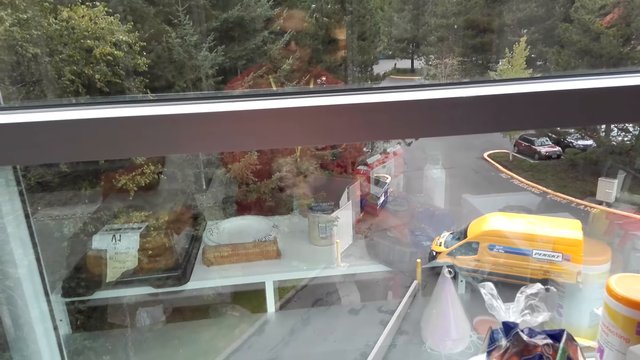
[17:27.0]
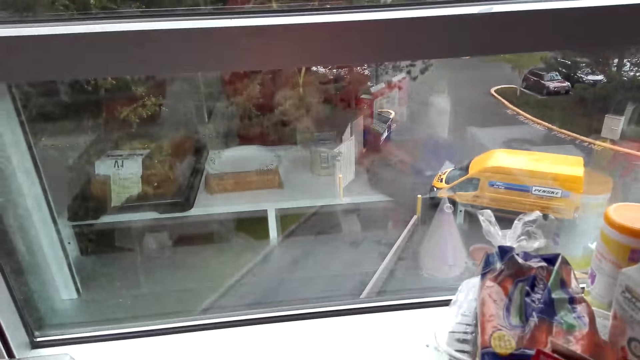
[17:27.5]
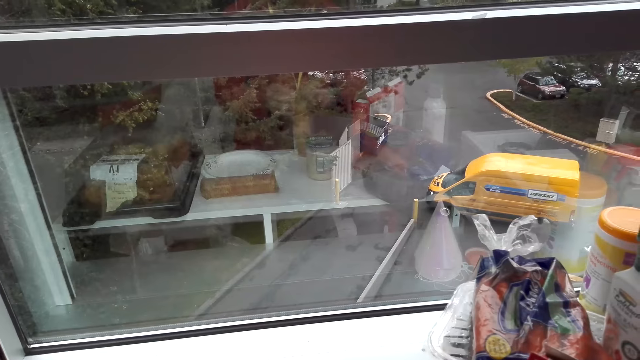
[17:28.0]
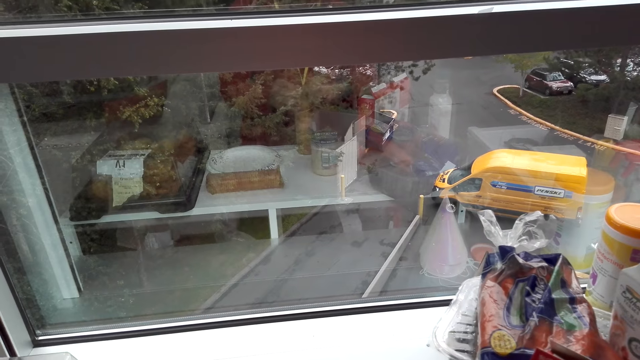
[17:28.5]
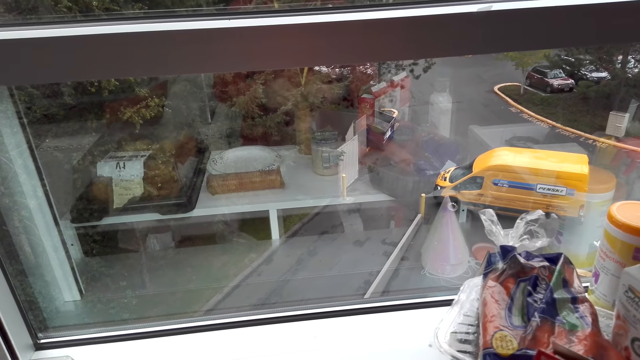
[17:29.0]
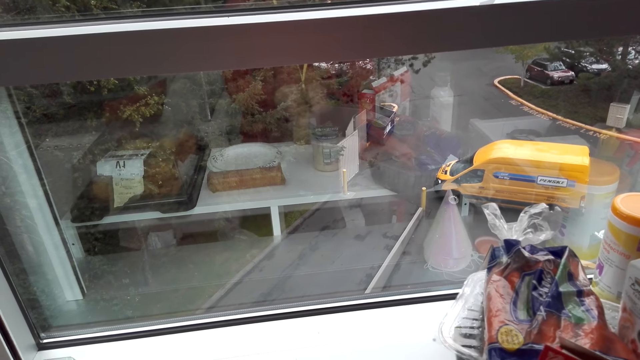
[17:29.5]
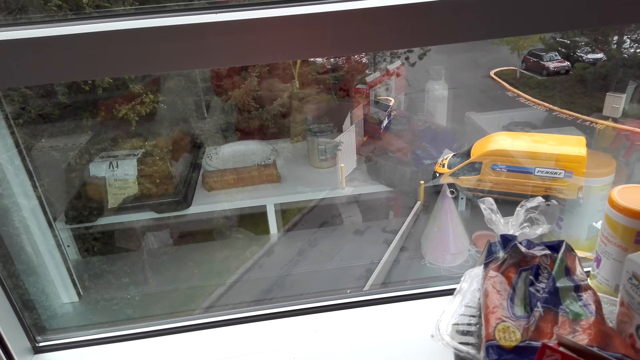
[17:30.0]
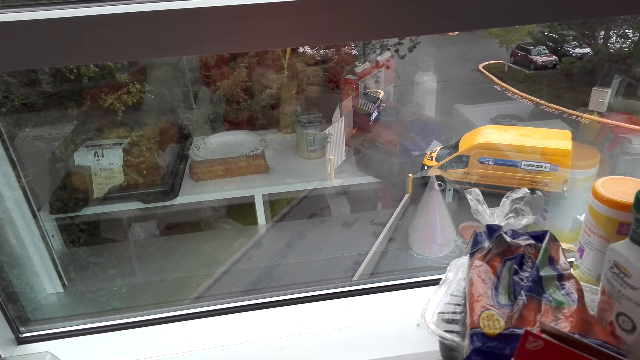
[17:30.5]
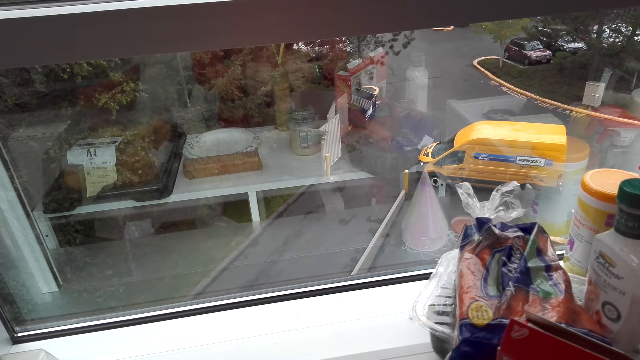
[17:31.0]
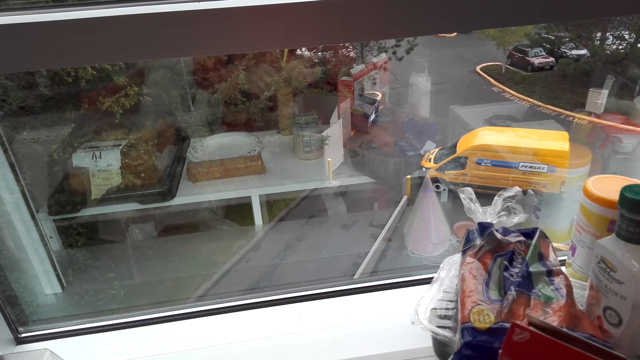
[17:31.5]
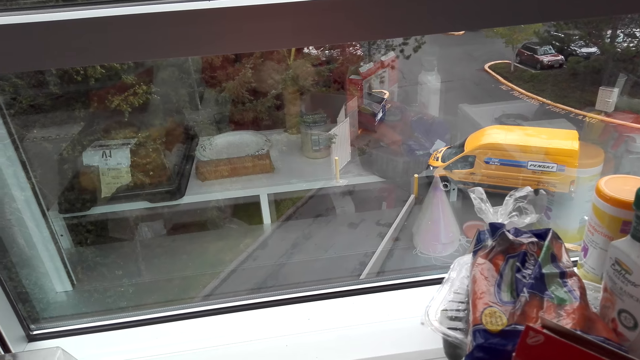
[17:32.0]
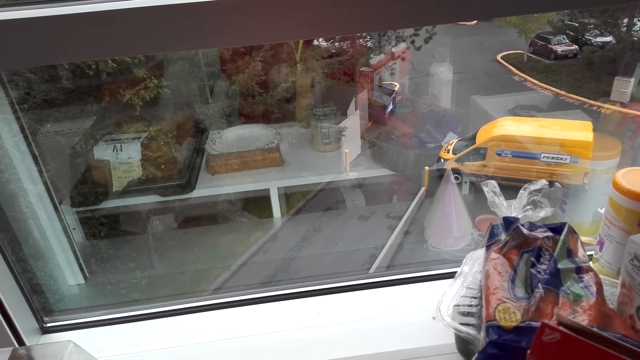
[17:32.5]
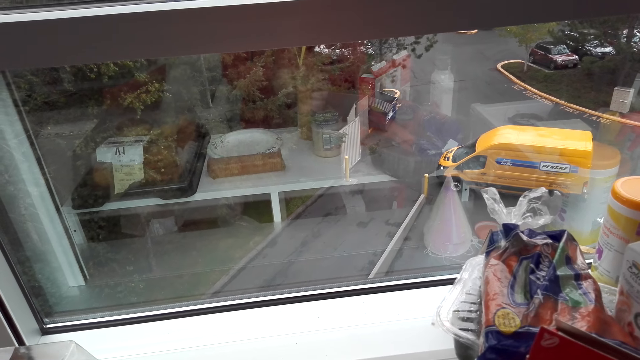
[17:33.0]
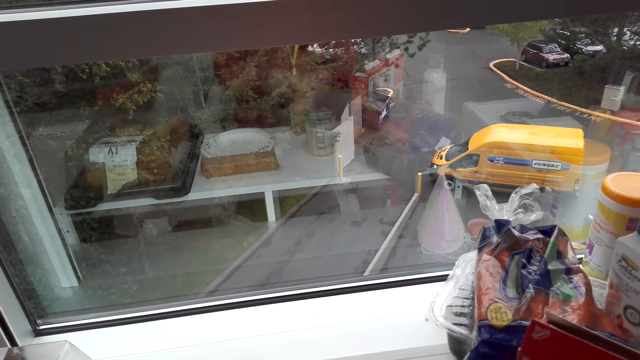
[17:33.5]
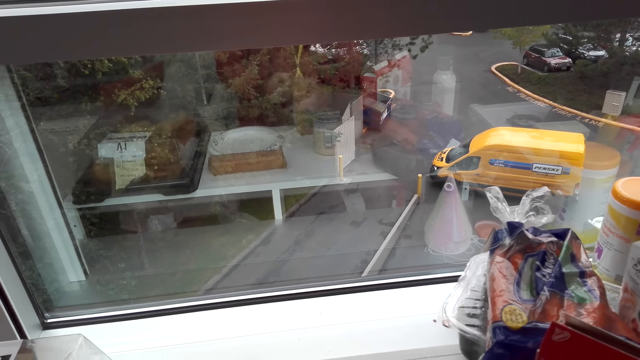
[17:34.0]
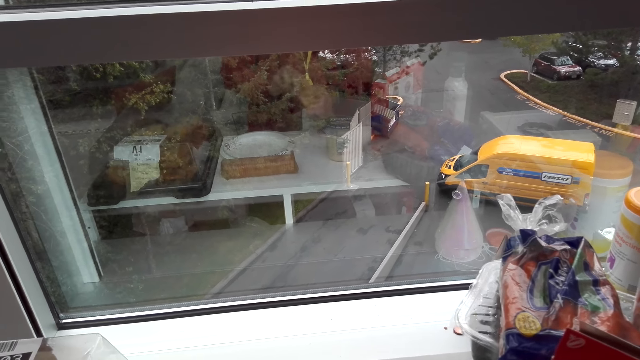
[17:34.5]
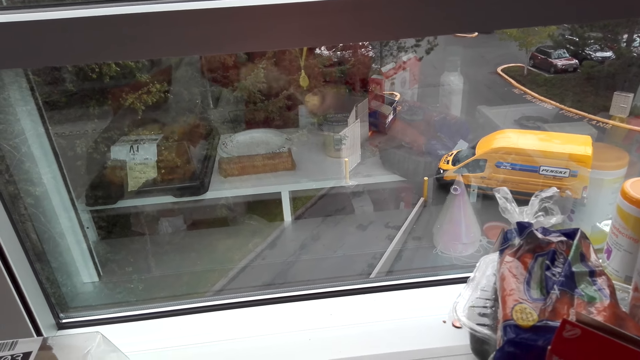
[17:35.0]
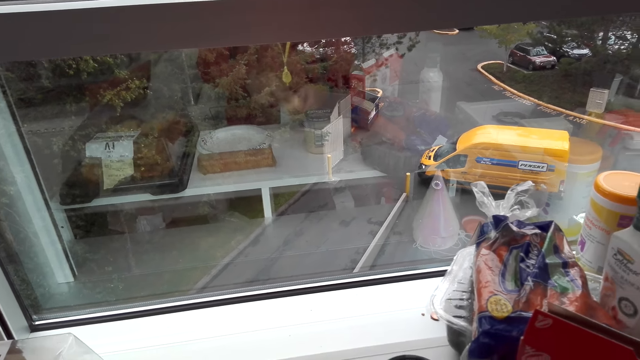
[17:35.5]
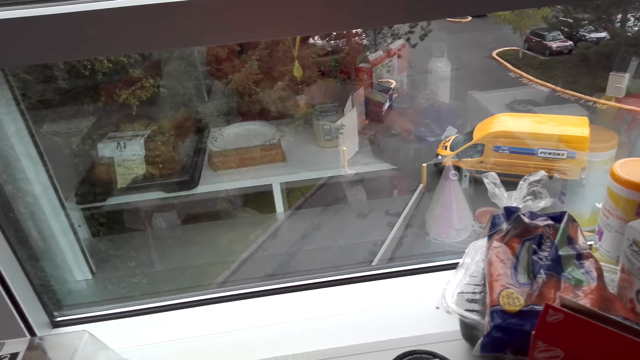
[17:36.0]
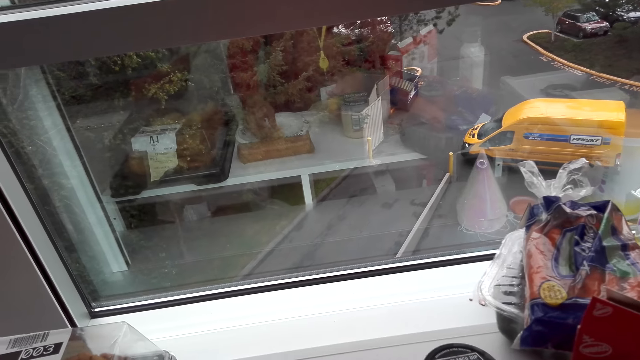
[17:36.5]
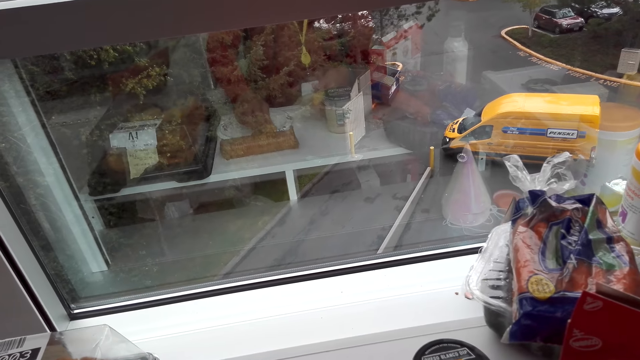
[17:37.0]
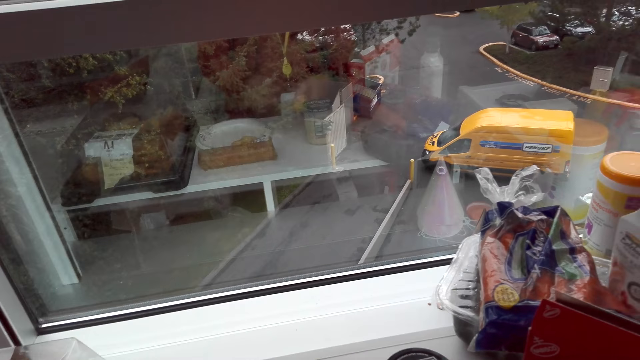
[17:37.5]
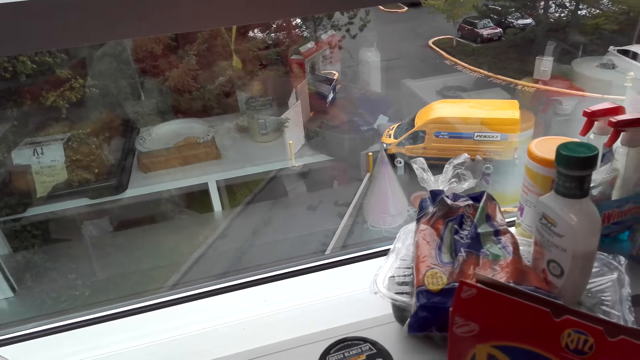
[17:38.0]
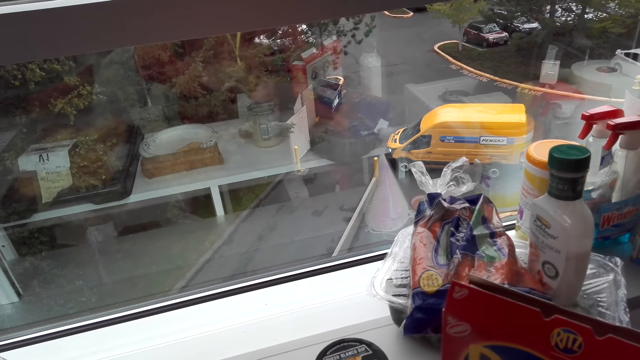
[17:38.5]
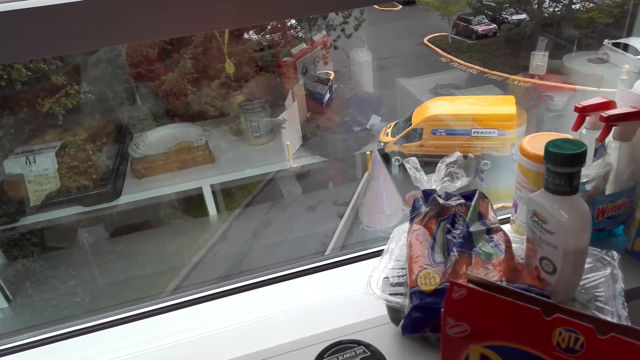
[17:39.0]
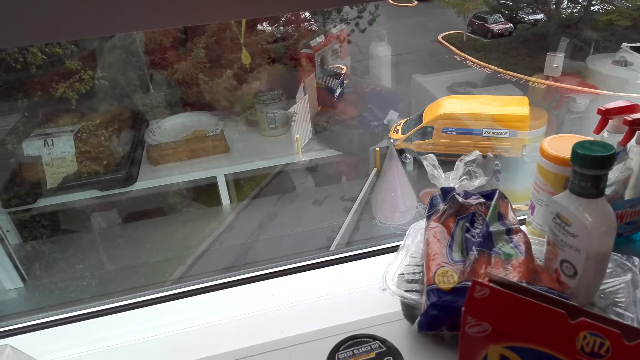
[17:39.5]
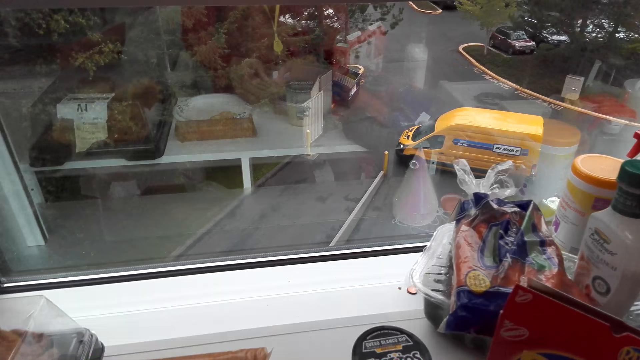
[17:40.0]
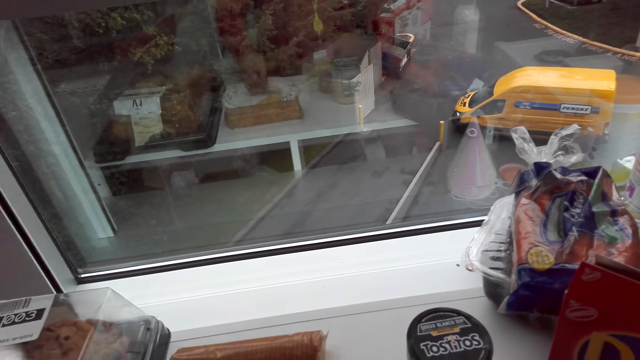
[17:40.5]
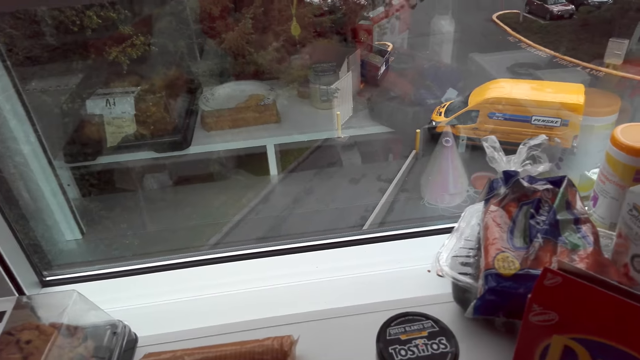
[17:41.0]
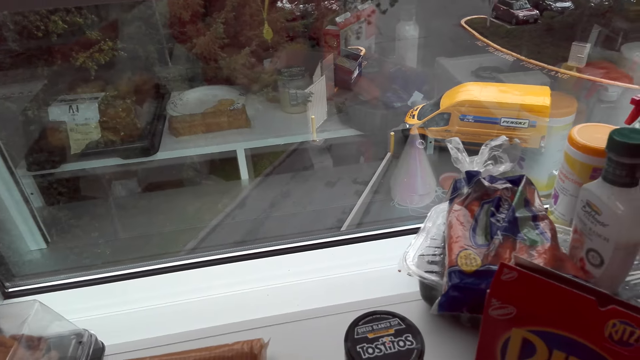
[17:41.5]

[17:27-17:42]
The camera wearer opens a sachet of biscuits. They place the biscuits on the plate. They remove cookies in paper.

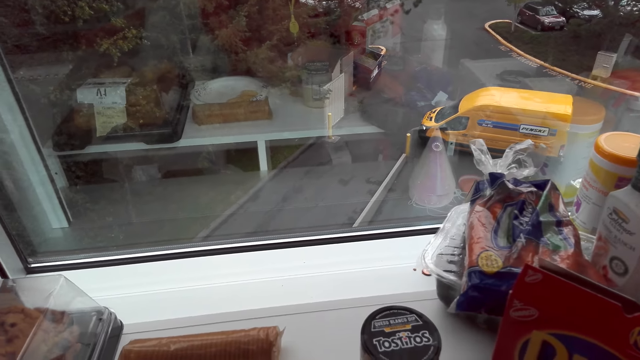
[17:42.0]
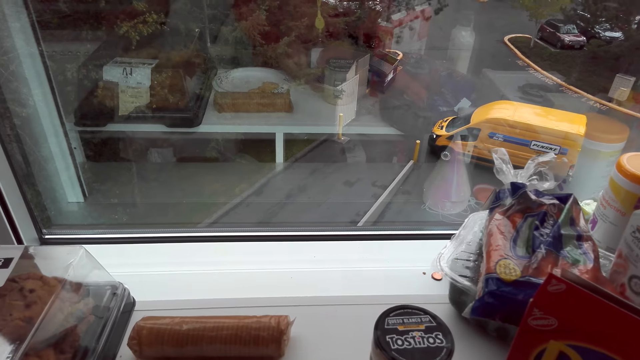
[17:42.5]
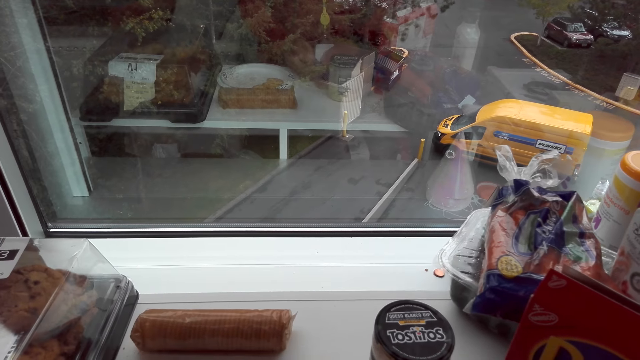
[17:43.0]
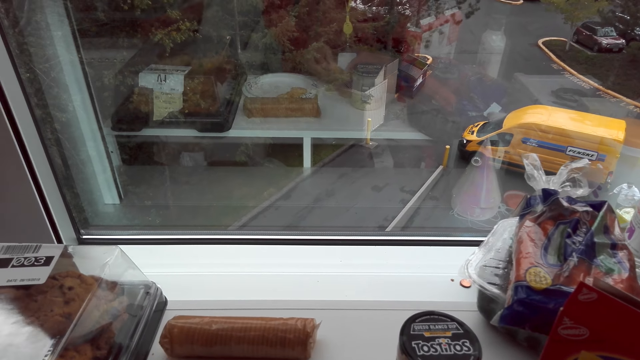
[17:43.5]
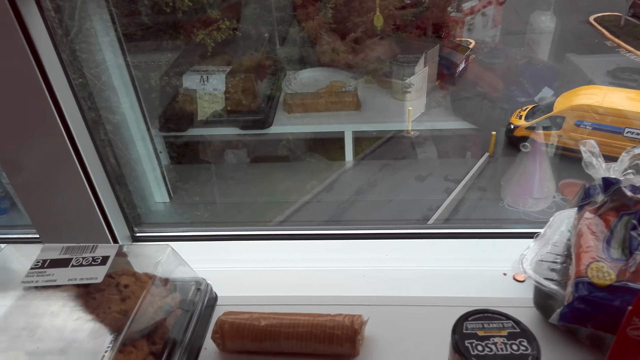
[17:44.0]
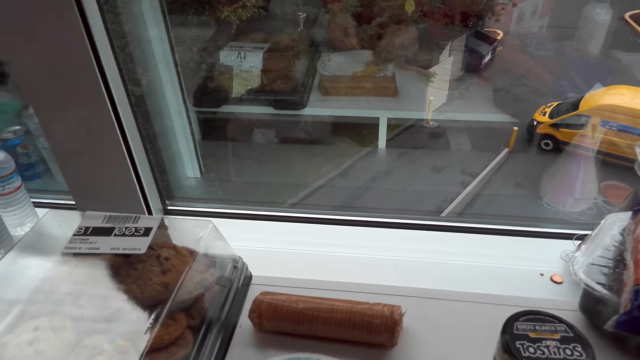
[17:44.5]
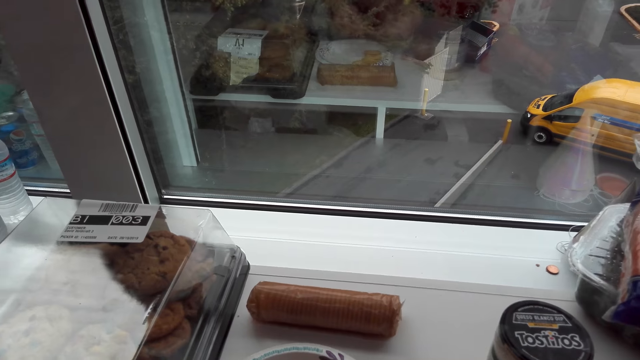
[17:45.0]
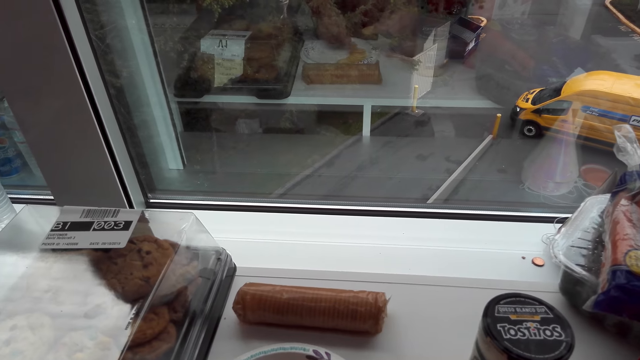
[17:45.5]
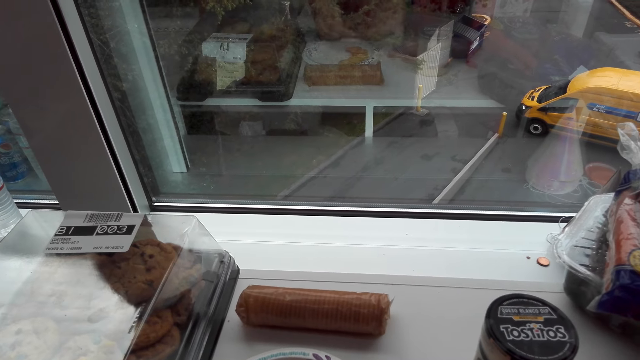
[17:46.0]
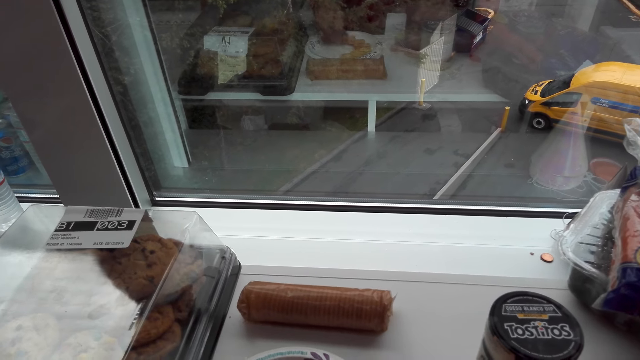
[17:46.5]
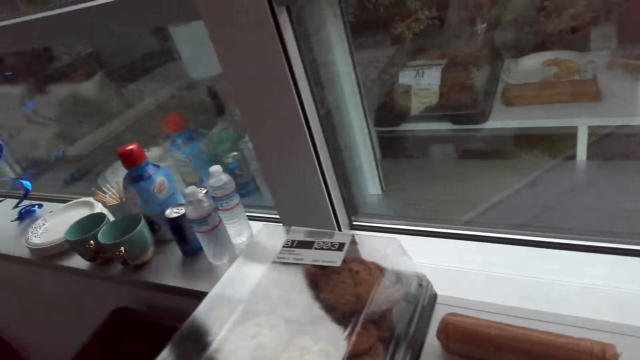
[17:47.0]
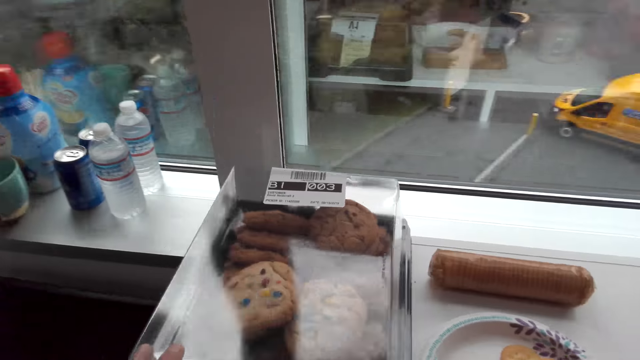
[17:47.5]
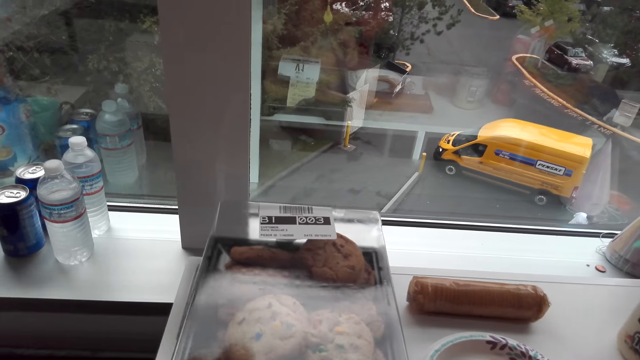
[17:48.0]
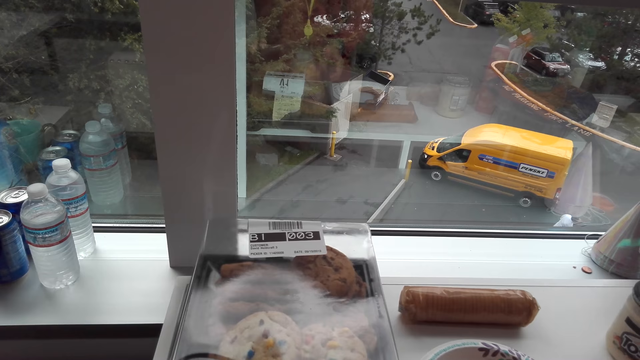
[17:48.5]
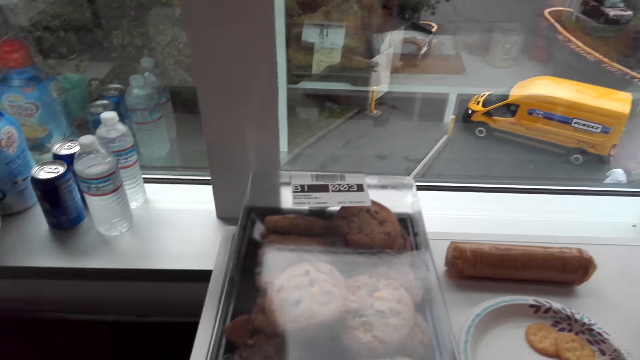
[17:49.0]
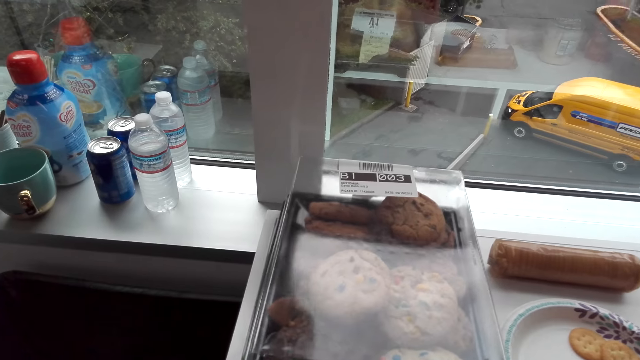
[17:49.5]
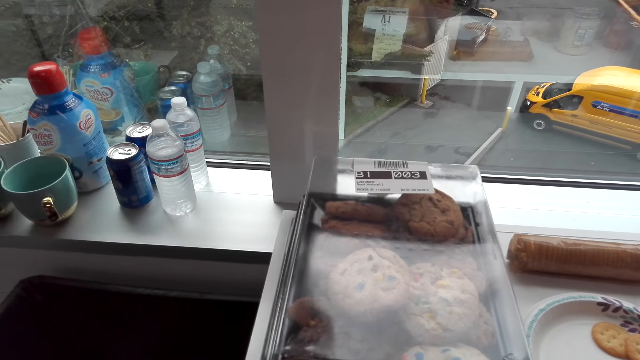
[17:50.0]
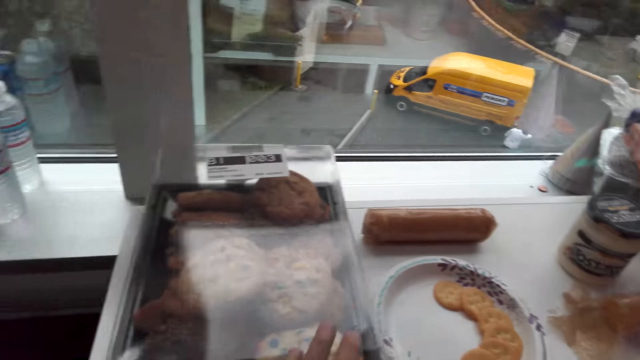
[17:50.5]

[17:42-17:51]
The camera wearer moves around the stand.
